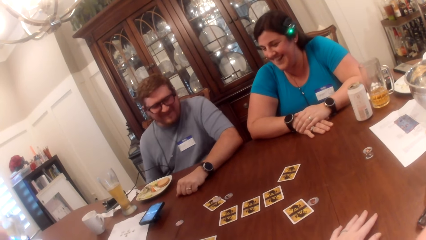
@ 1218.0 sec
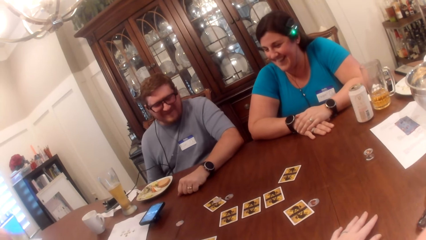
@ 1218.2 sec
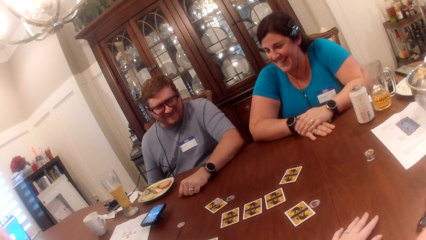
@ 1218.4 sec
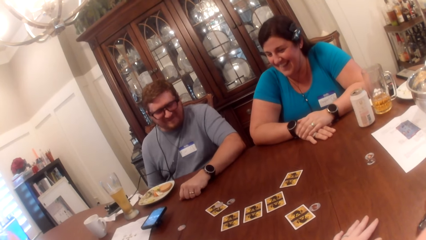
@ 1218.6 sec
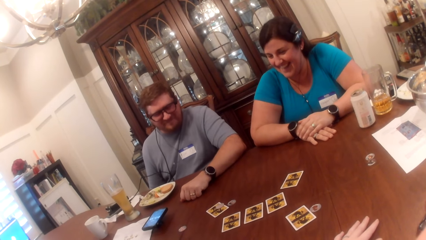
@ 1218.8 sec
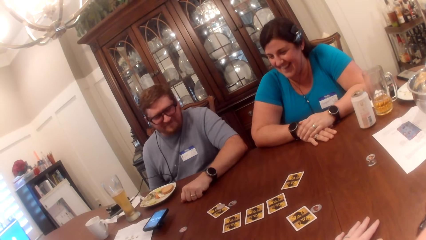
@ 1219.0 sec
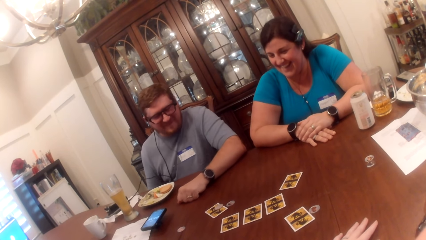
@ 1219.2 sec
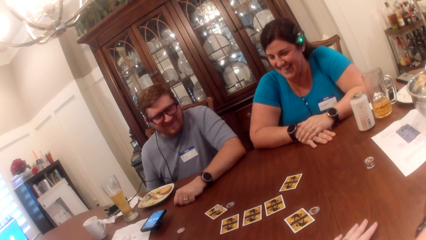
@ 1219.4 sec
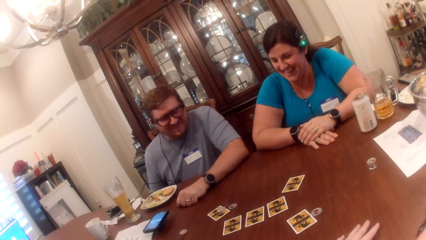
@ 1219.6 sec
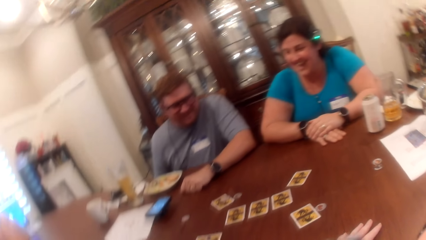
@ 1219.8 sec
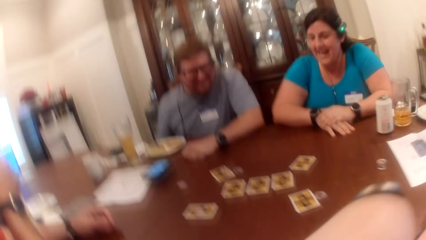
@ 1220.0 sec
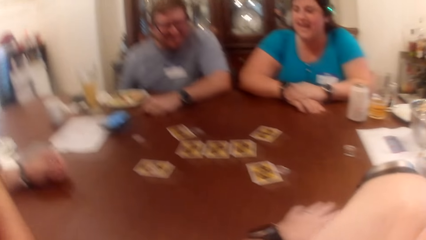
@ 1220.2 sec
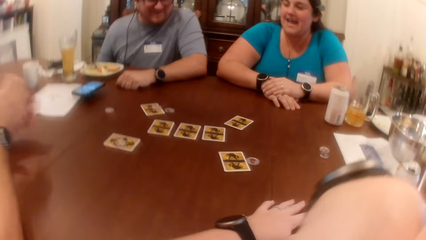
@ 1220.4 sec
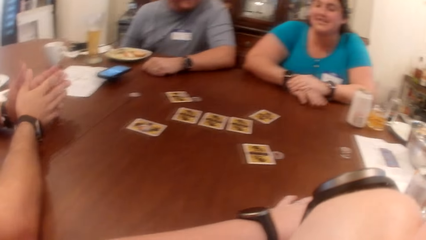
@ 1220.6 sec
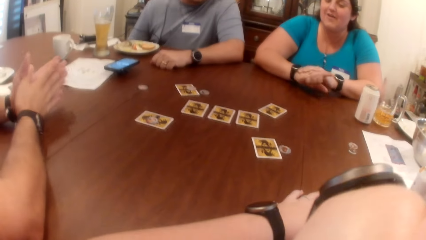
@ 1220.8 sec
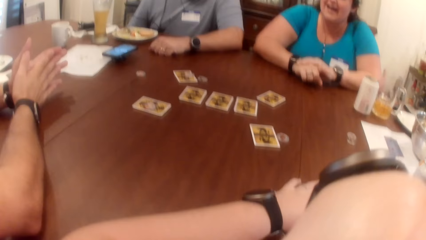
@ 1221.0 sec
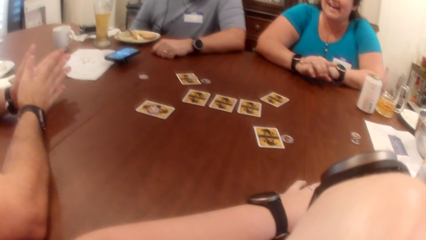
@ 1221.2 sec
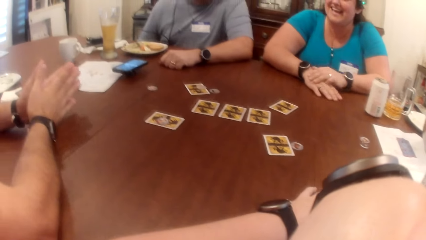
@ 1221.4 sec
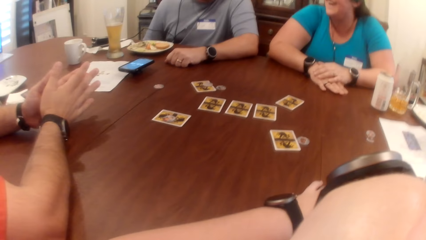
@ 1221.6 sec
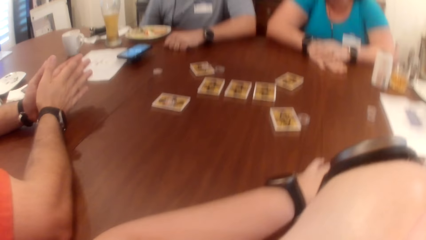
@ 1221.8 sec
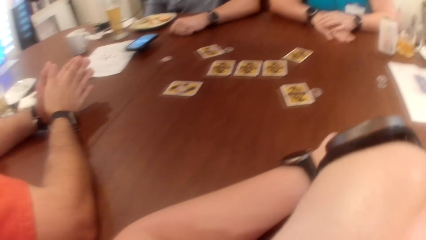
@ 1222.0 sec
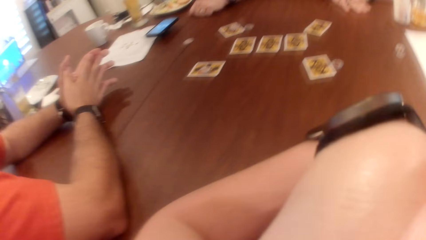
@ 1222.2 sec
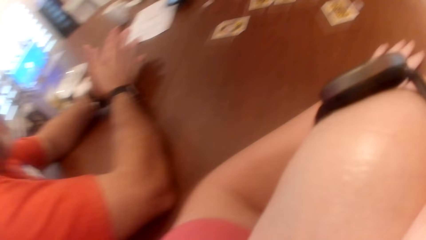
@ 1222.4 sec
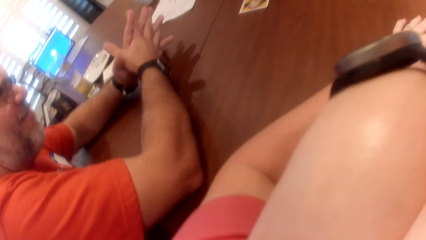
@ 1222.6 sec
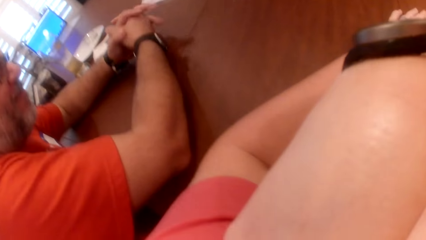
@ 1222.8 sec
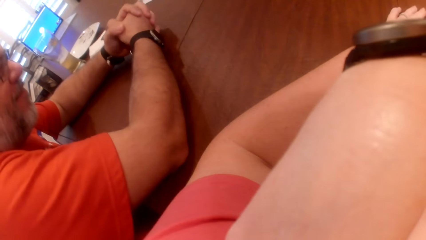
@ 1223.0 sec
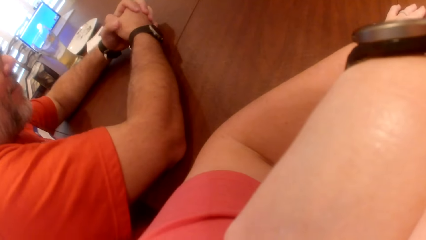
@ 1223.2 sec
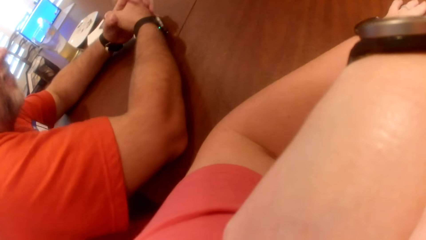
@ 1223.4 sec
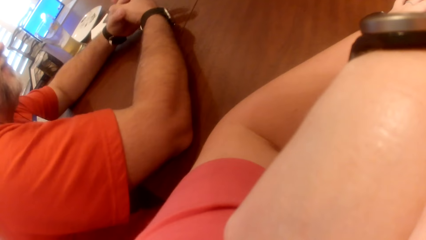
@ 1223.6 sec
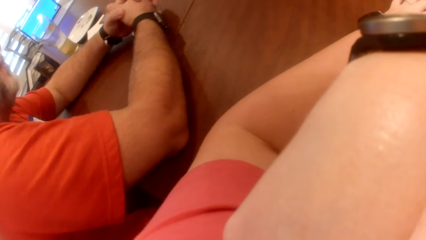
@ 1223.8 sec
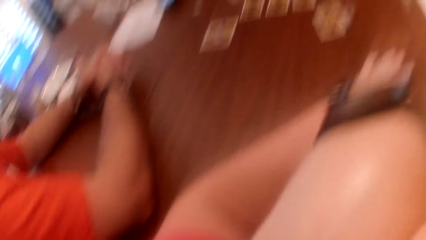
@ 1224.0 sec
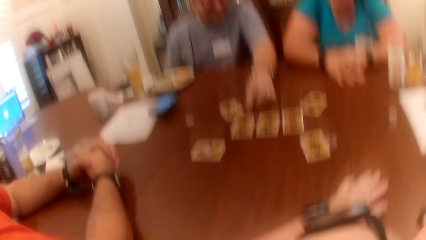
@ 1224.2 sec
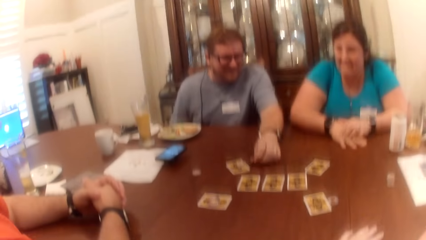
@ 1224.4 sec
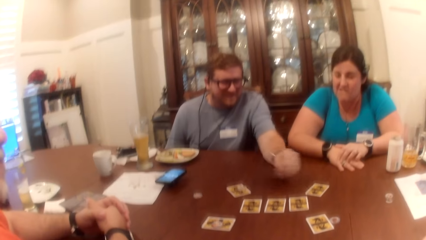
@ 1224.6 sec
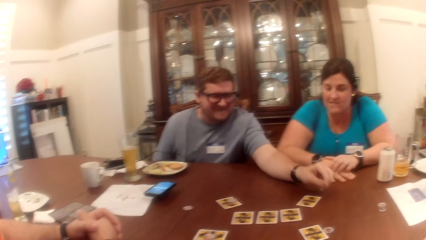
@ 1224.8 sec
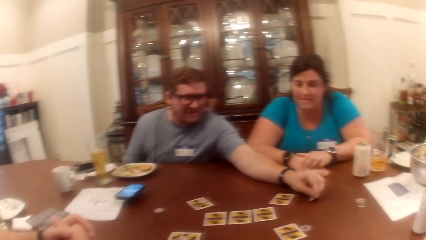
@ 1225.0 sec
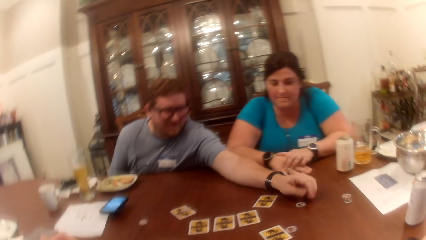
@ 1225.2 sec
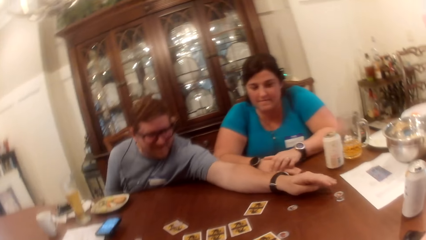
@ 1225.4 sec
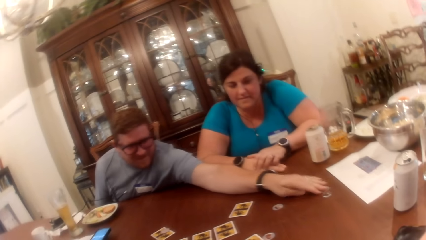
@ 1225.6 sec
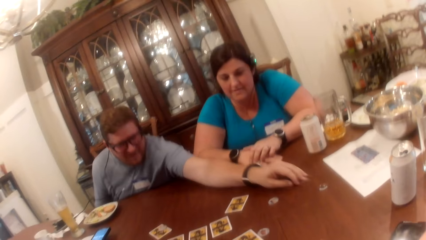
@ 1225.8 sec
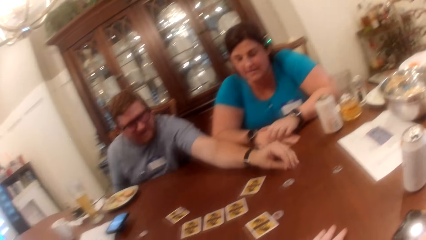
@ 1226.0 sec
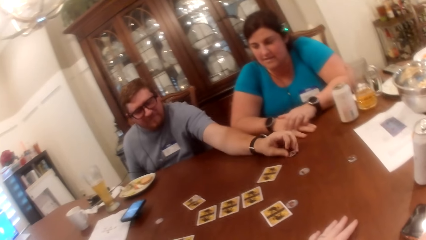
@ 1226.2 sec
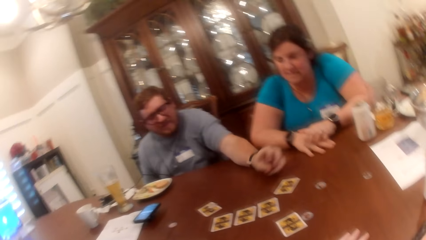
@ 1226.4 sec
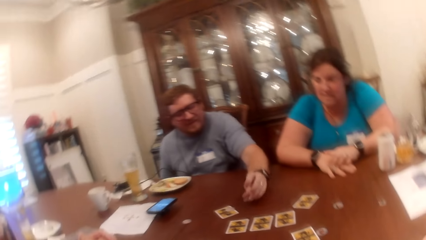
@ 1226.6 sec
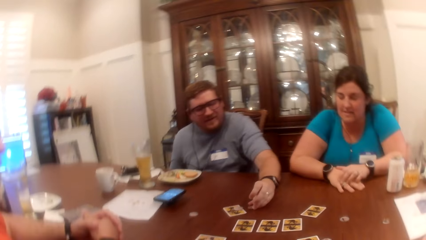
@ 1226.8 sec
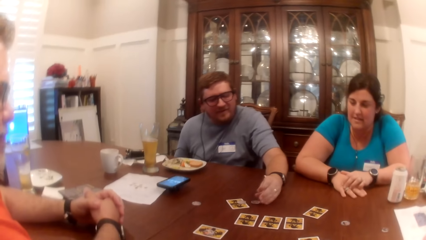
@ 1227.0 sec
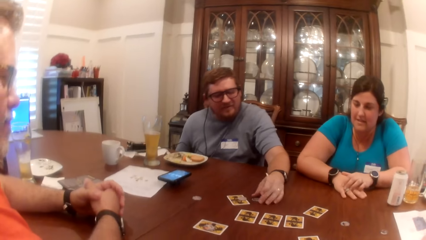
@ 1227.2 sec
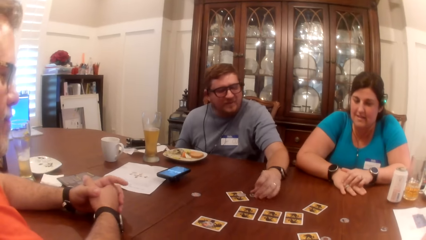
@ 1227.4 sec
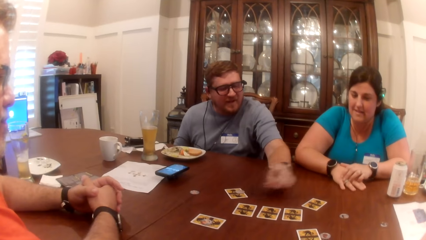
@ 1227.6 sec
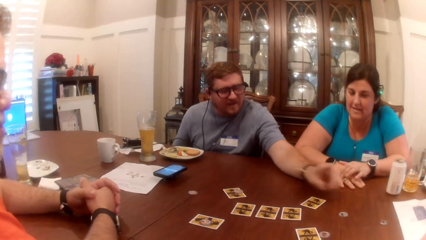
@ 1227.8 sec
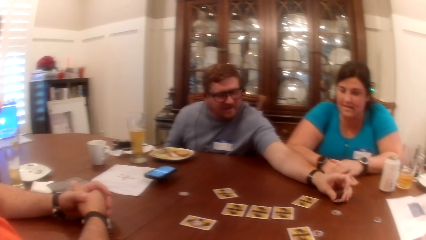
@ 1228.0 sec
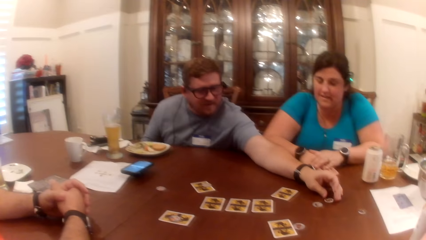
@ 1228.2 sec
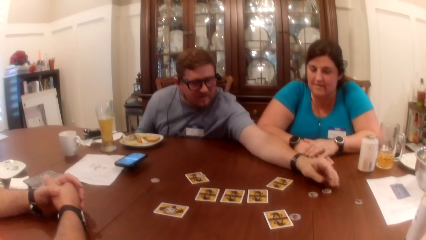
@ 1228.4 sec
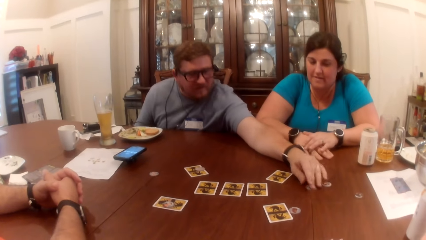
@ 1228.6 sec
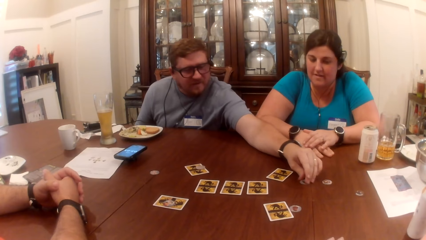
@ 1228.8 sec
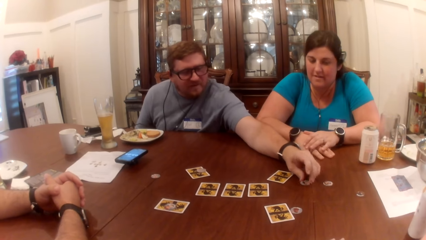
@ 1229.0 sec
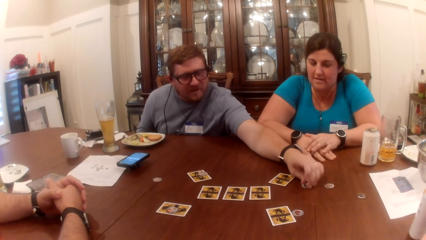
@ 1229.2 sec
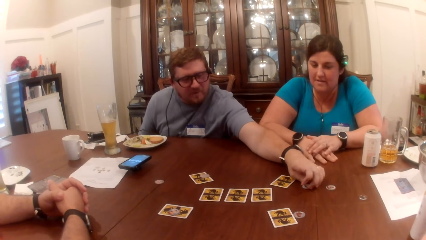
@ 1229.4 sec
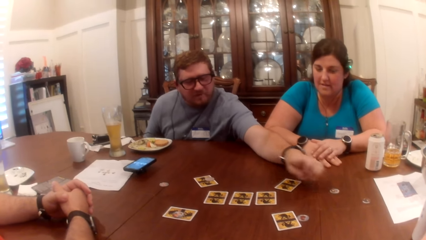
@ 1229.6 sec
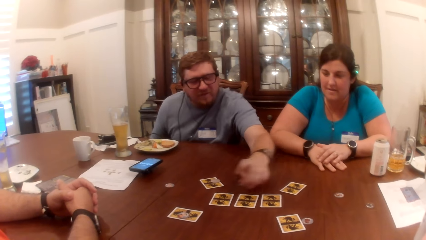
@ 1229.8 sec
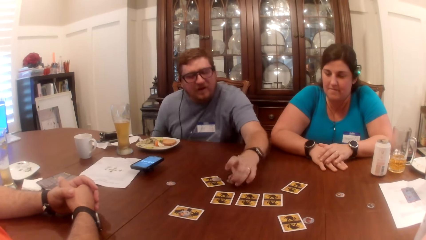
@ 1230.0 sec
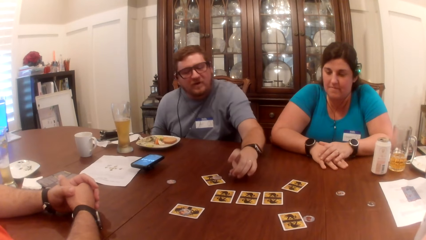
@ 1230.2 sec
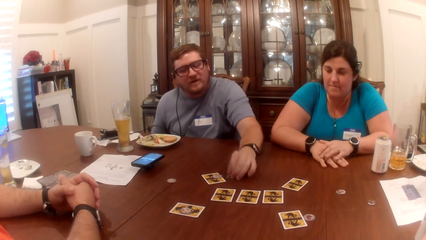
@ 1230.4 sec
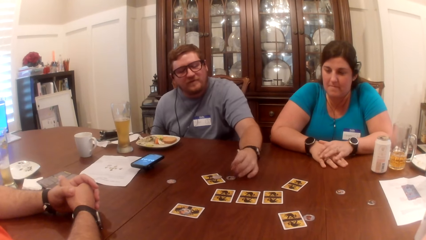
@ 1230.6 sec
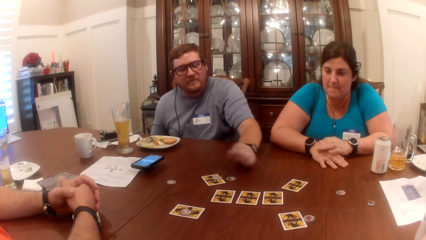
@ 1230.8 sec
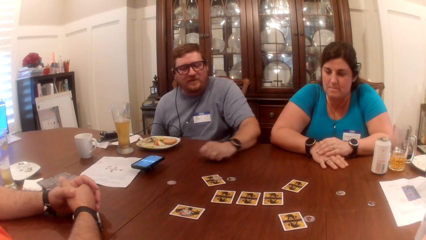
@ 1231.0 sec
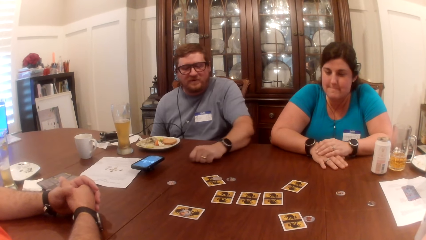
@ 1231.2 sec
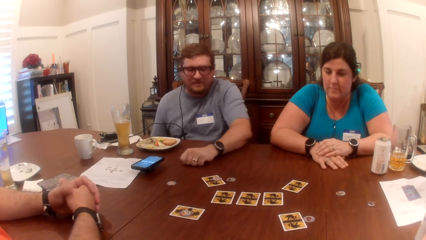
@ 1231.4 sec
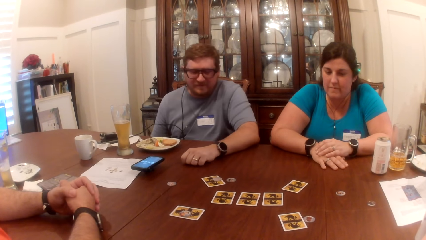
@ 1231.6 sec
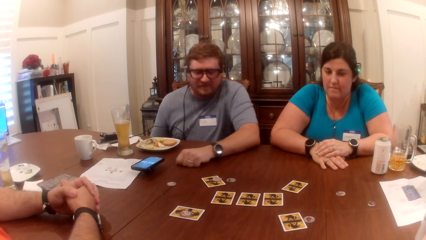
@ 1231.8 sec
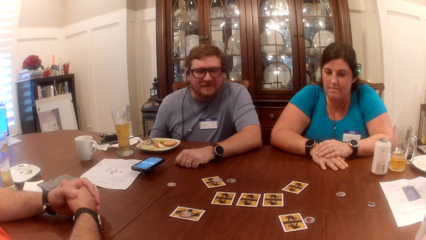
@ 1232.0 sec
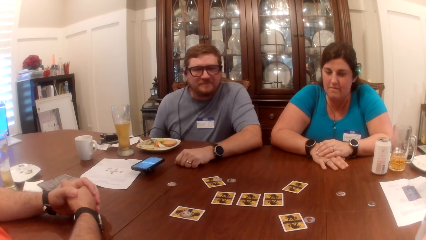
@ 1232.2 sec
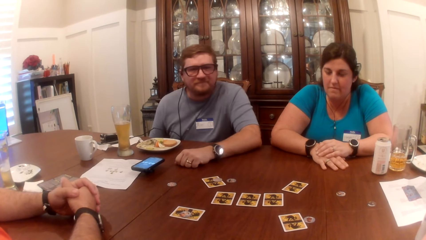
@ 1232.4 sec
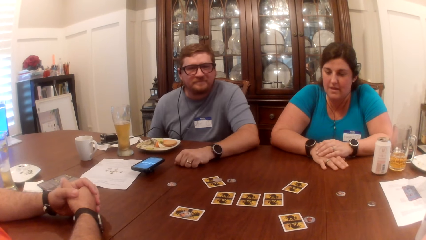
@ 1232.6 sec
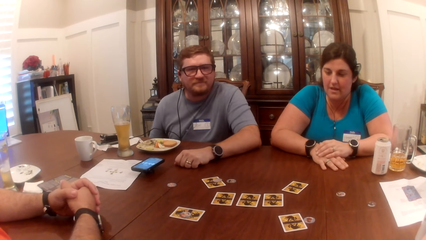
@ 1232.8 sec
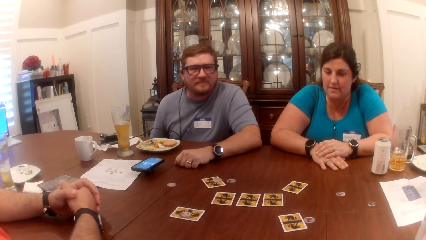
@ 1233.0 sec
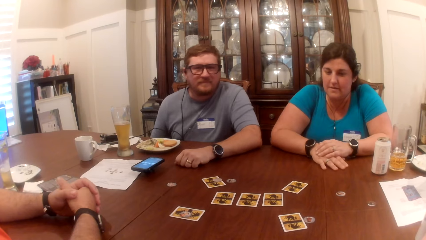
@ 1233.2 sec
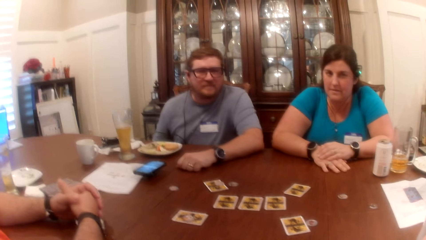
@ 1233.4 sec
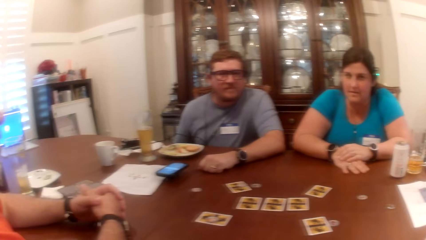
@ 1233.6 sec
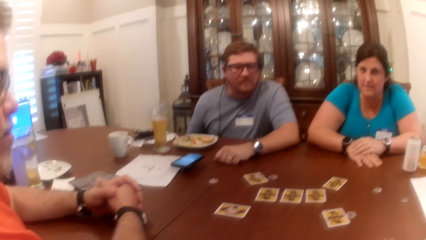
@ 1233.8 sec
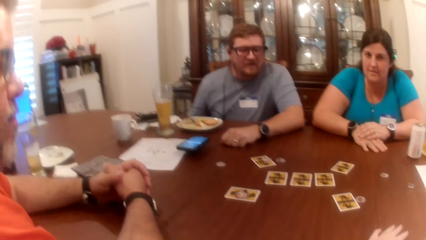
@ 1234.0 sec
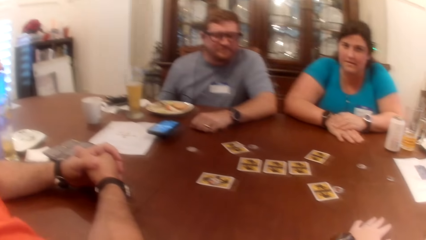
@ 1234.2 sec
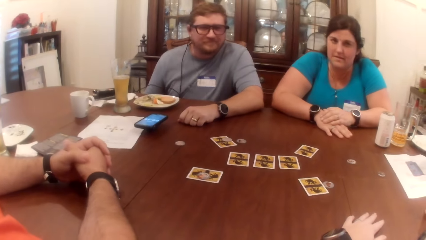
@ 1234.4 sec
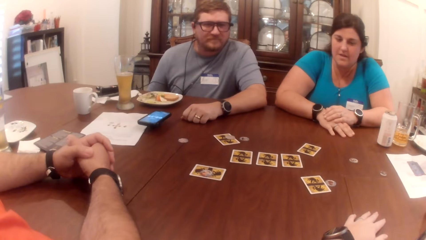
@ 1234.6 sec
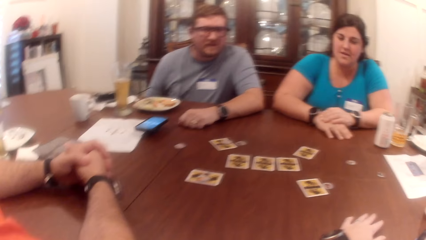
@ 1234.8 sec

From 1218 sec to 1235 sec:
The camera wearer drops the cup on the table with her right hand. She places her right hand on her chin. A man clasps his hands together. A woman gesticulates with her right hand. Another man moves a coin or token on the table with his left hand. He places the token on the table. He picks up the coin from the table with his left hand. He drops the coin on the table with his left hand. He picks up the coin from the table with his left hand. He drops the coin on the table with his left hand. He picks up the coin from the table with his left hand. He moves the token on the table. He drops the coin on the table with his left hand. He places his left hand on the table. He looks at the camera wearer.
